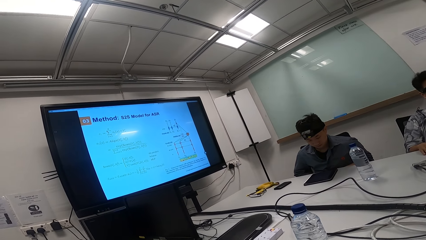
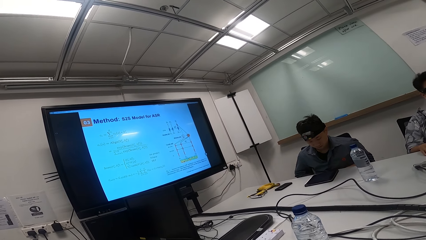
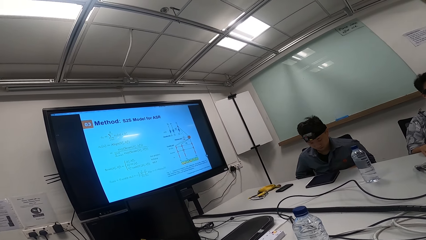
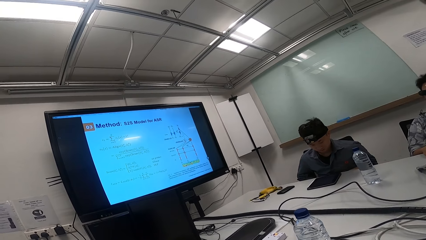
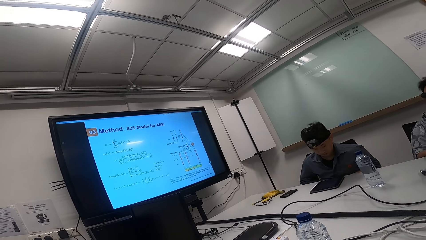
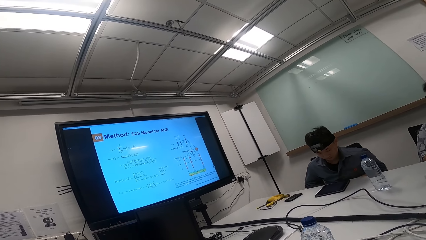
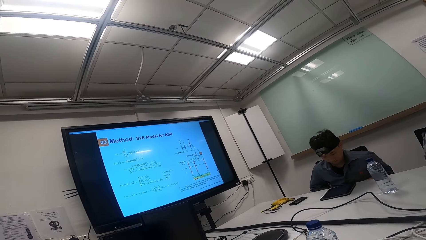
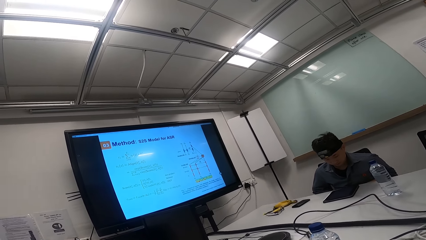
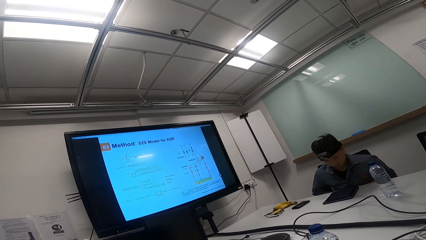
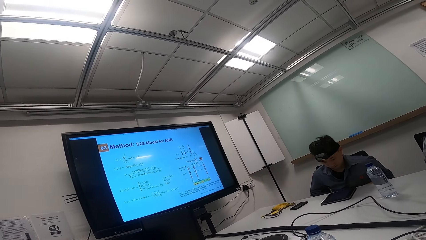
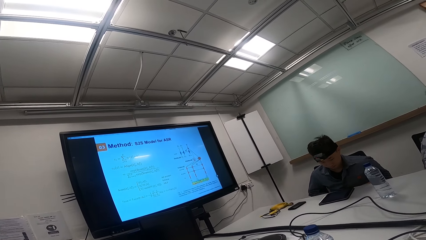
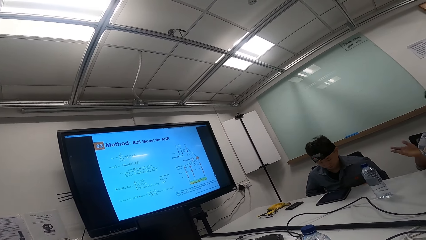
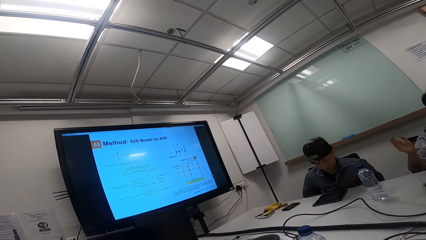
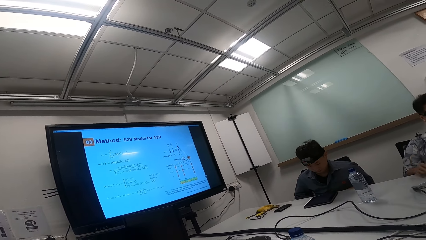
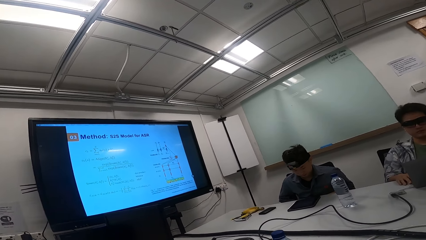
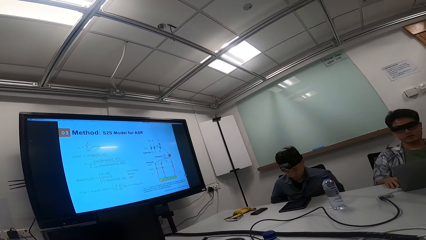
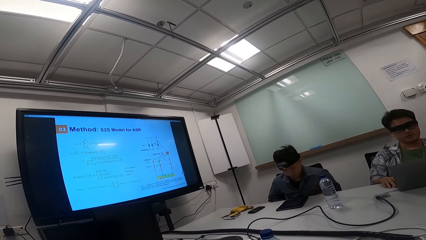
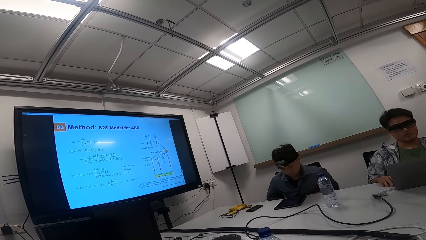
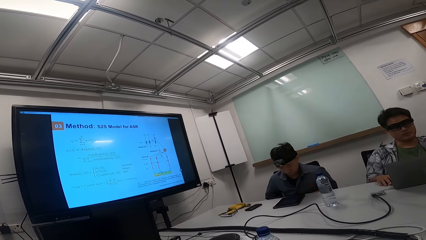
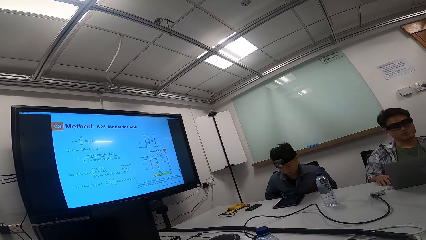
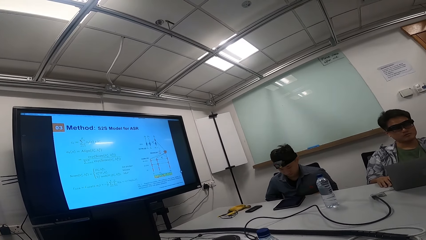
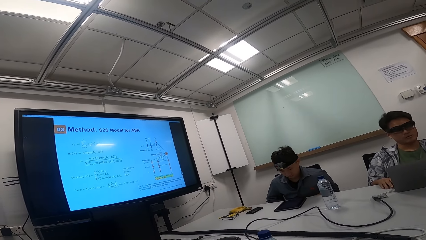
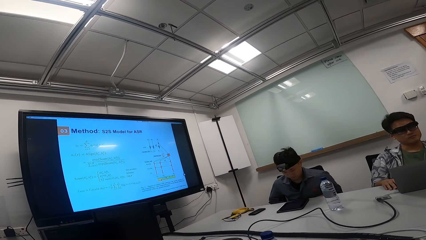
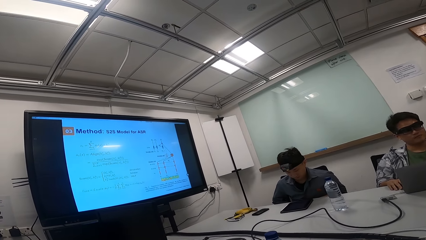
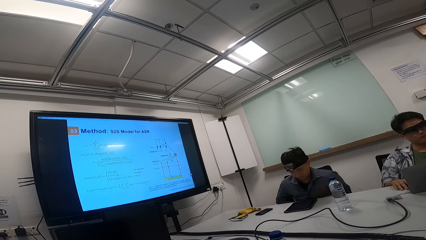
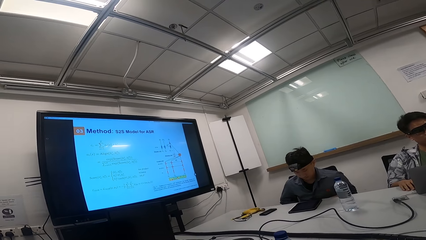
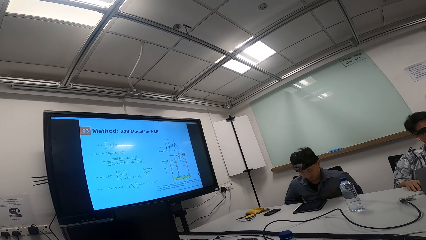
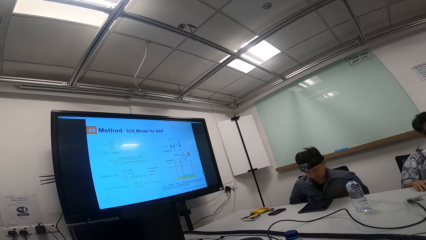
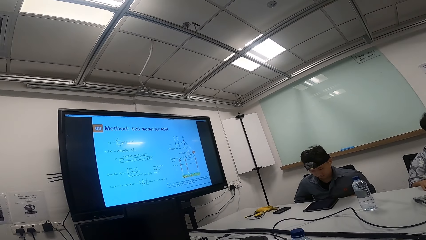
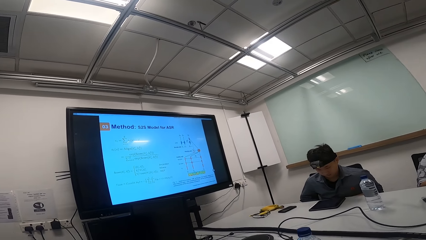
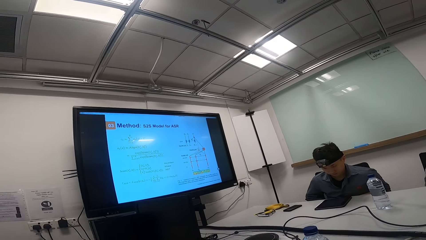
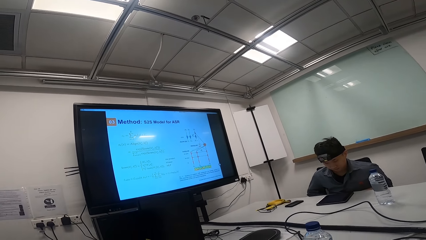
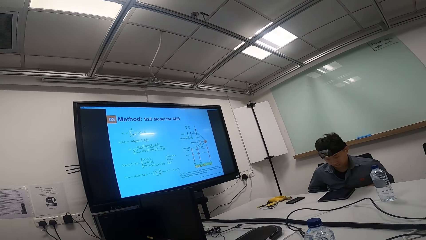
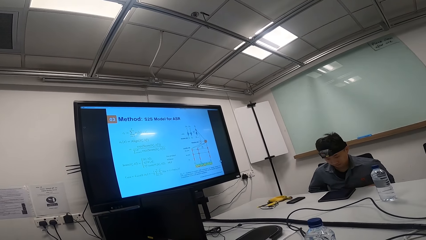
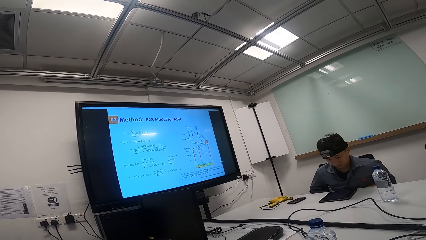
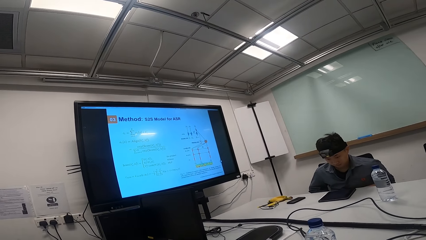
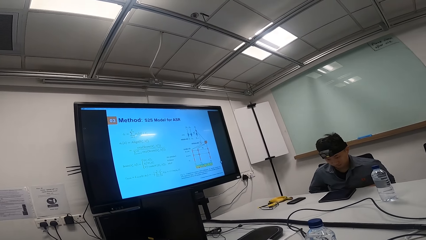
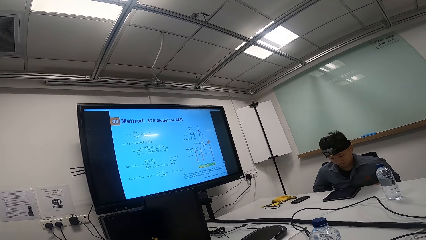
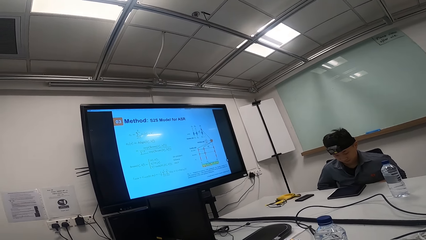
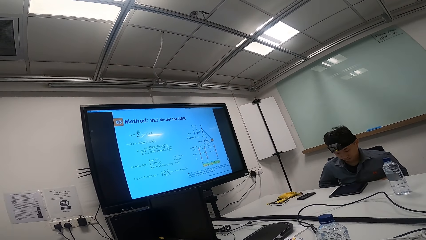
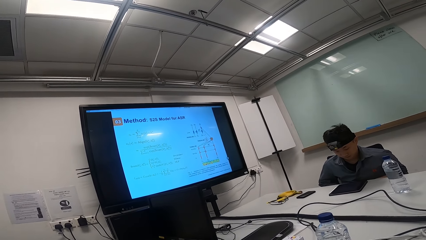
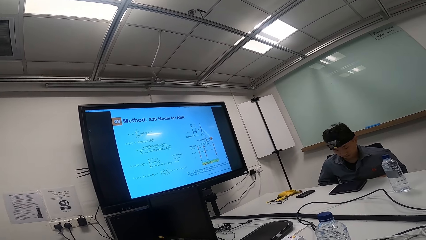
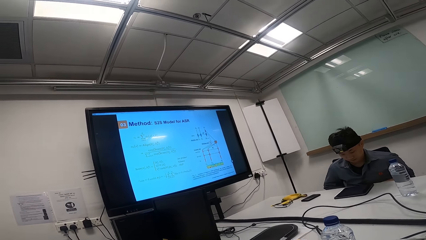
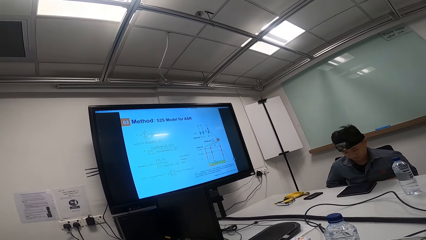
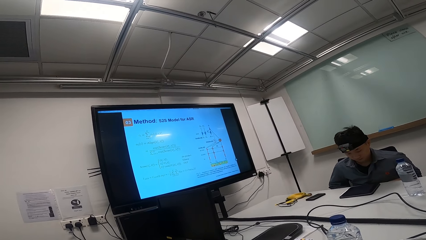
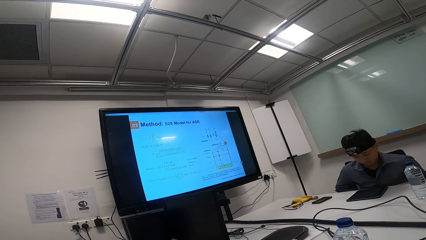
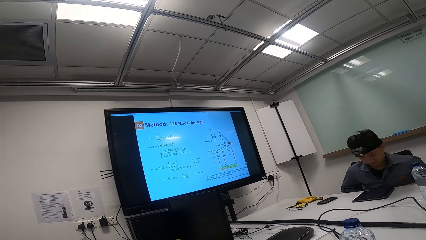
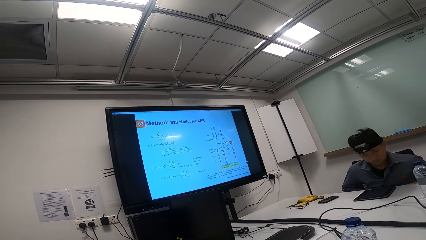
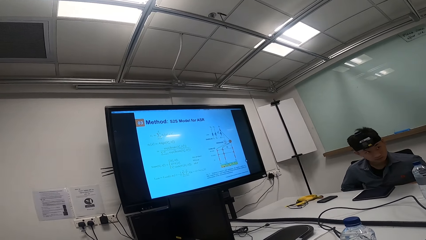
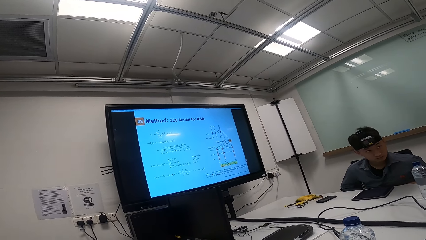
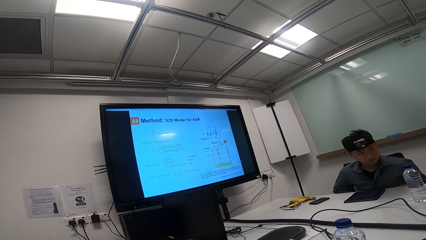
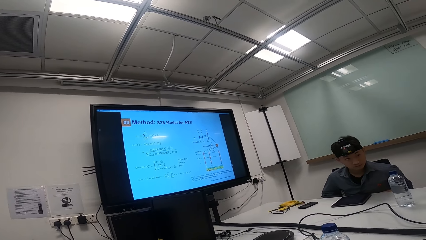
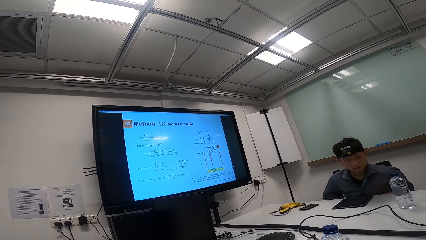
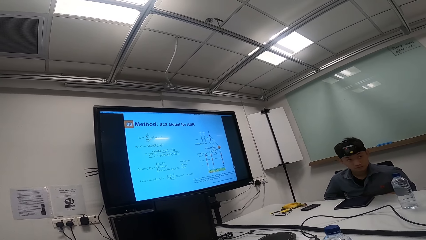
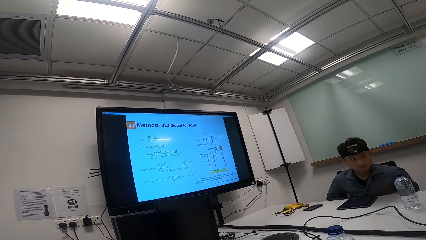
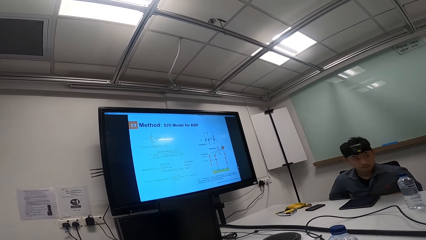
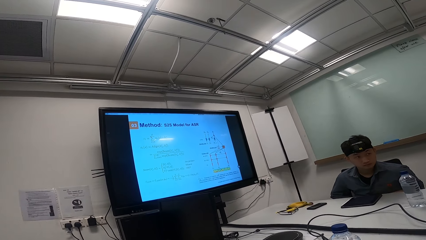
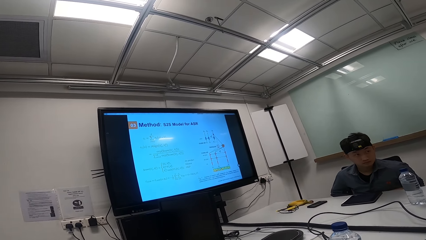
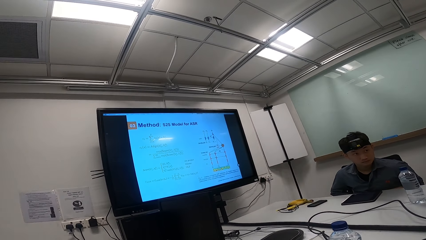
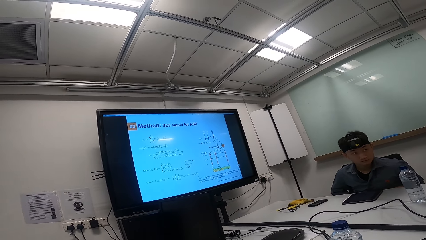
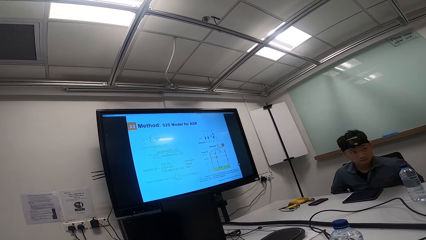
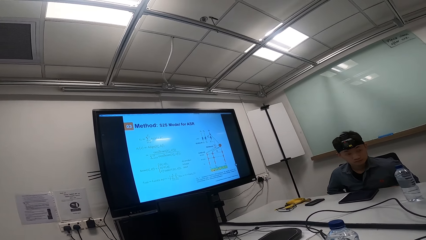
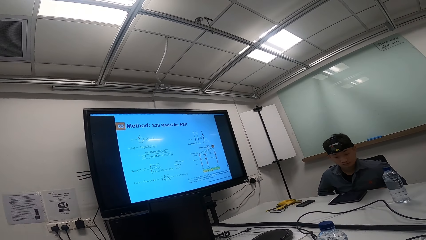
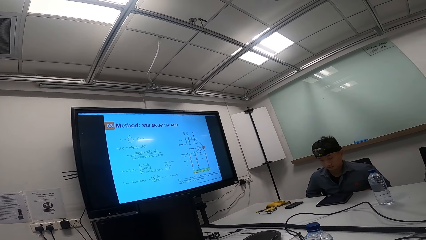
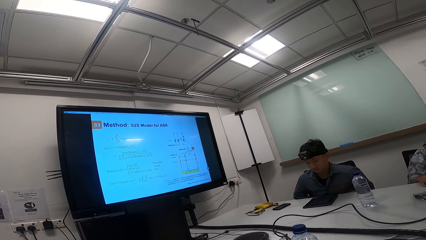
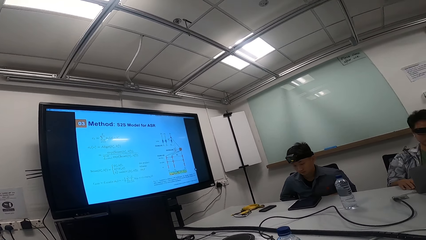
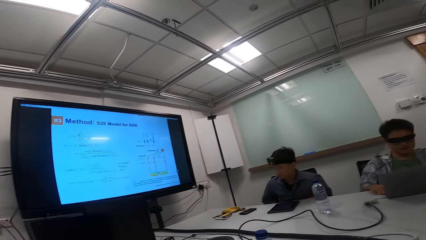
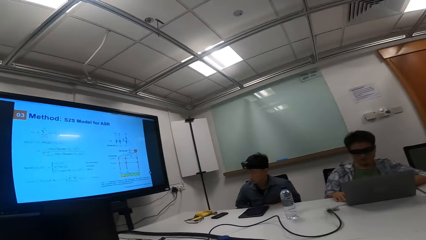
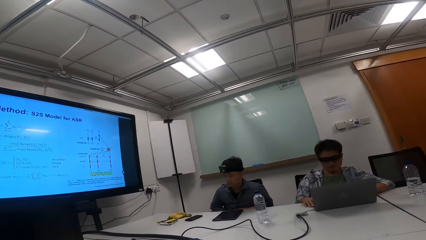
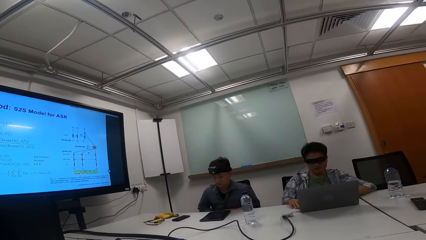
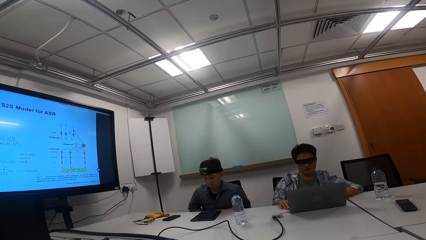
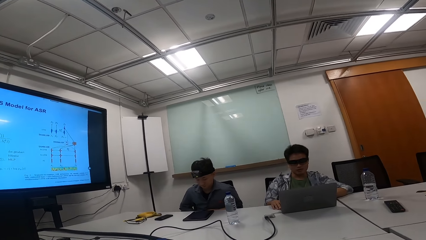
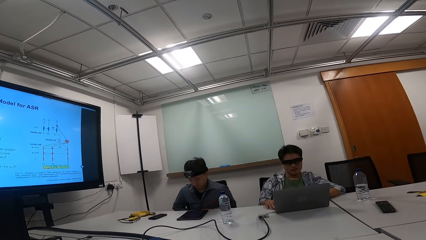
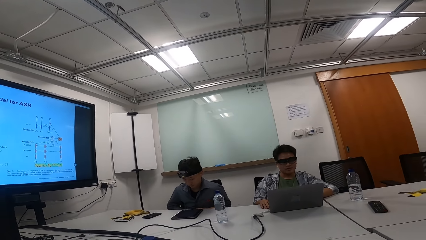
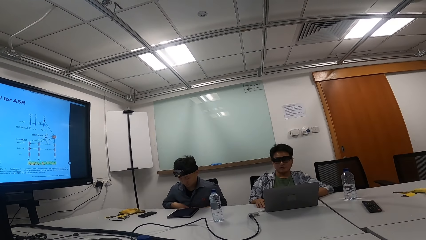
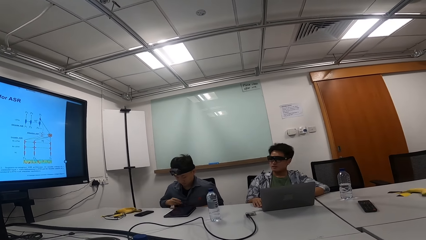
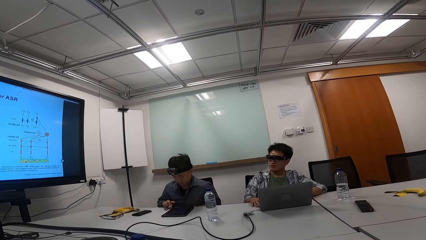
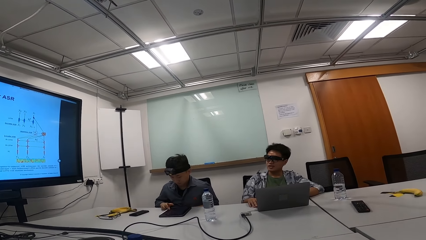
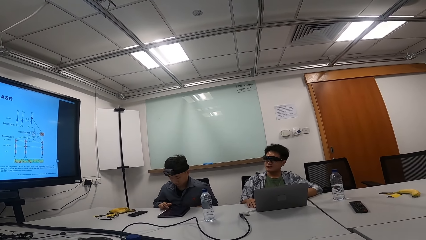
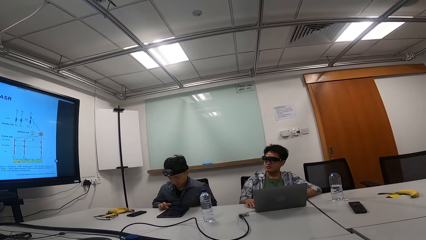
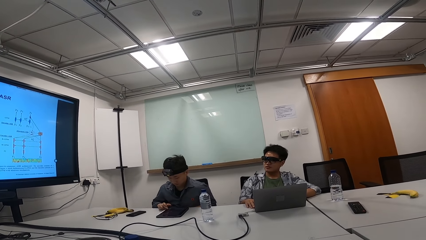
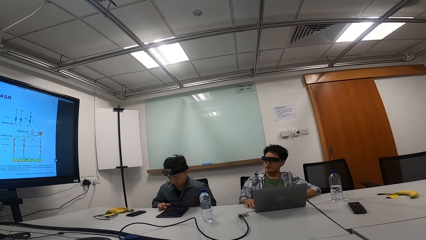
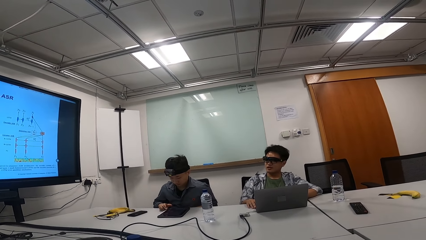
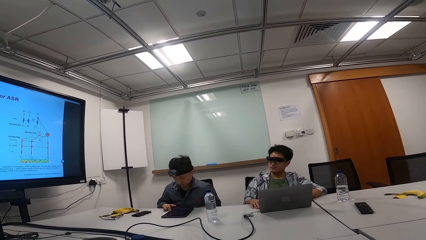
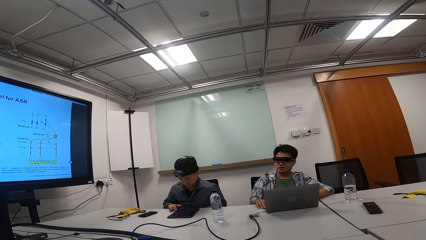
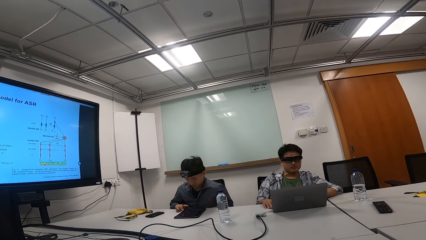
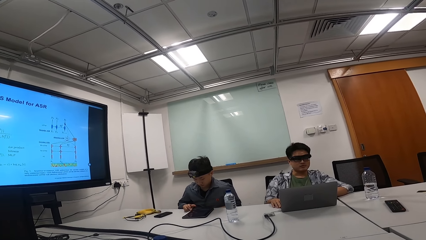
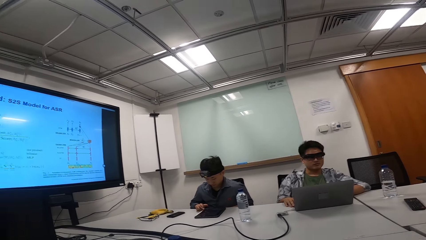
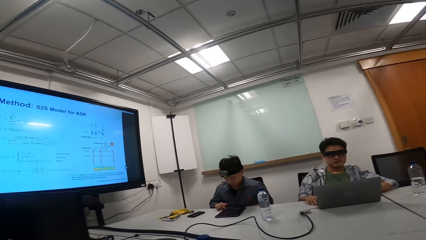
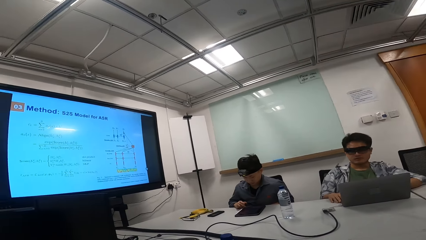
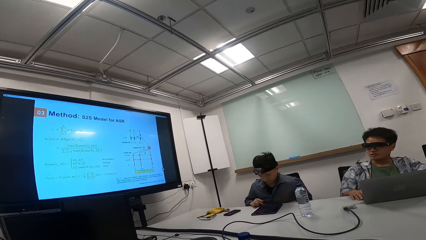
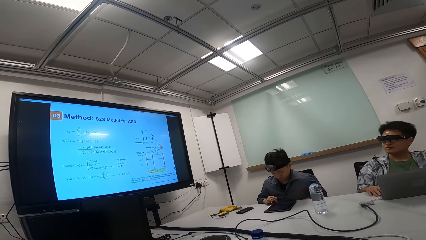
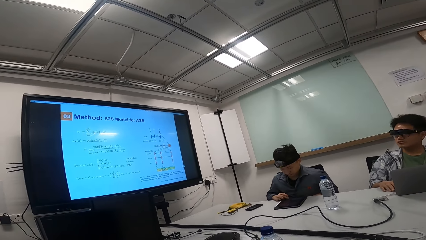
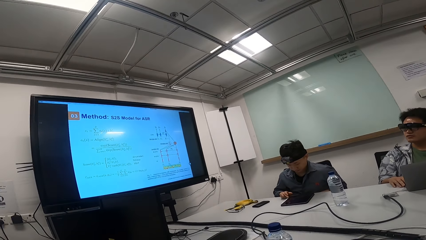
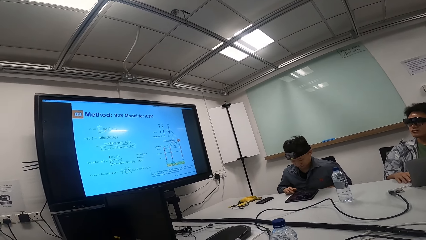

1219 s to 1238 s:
A person puts his right hand on the table. Another person looks at the tablet. The first person gestures with his right hand. The camera wearer looks at the television. The first person looks at the screen. The other person touches the tablet. The camera wearer looks at the first person and the other person.
